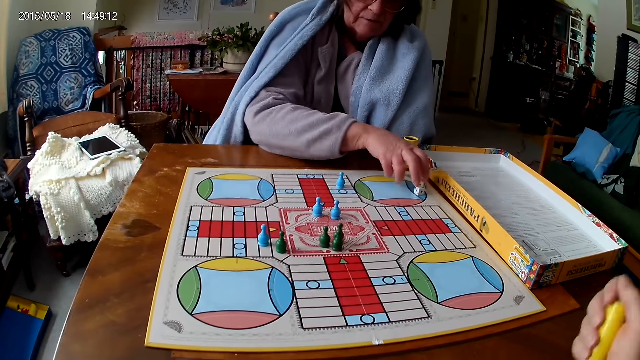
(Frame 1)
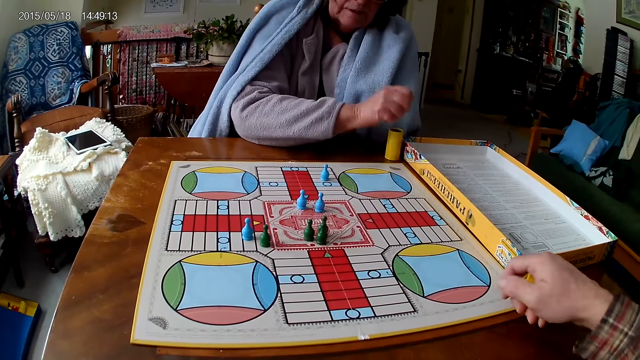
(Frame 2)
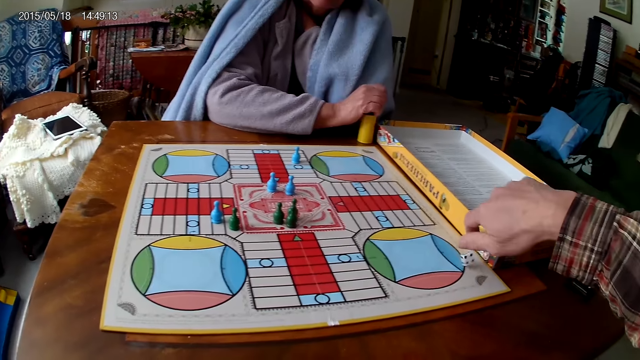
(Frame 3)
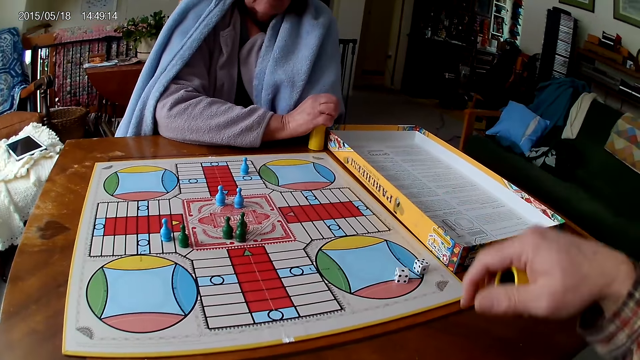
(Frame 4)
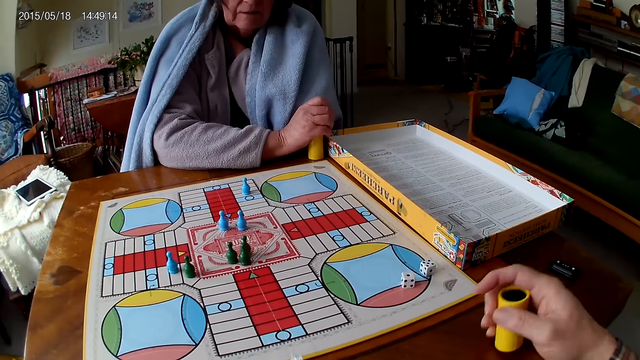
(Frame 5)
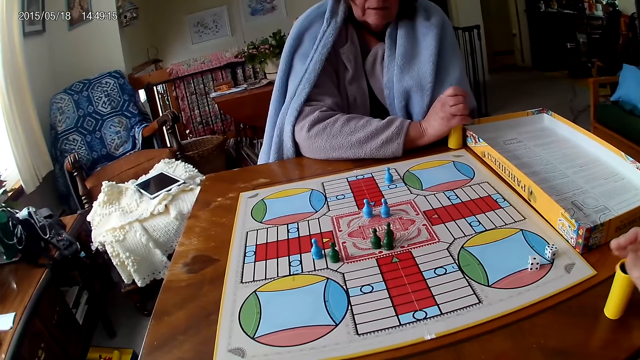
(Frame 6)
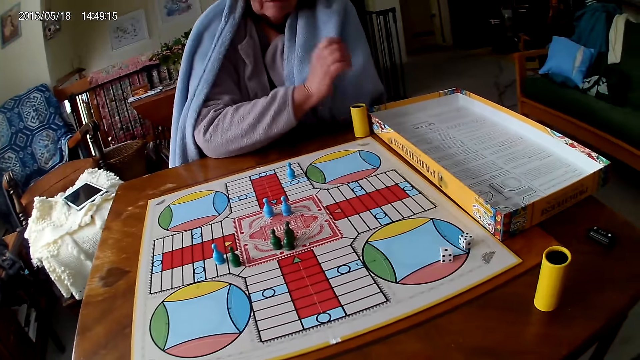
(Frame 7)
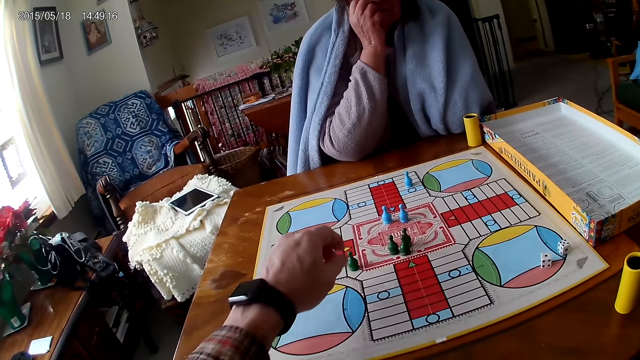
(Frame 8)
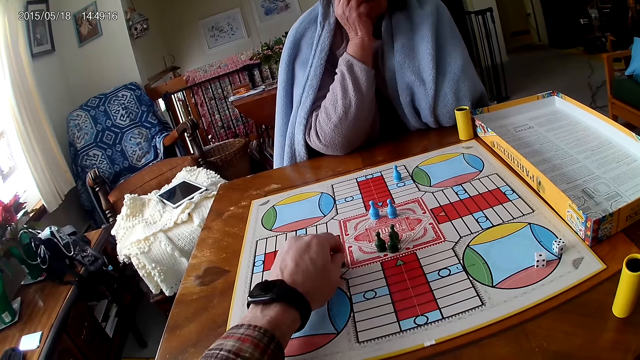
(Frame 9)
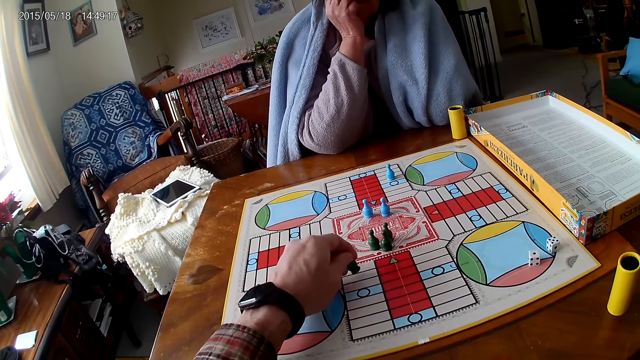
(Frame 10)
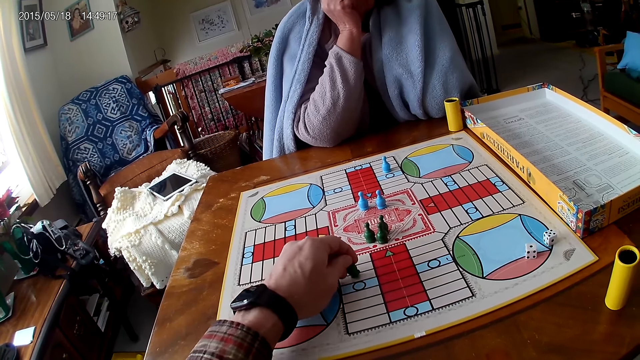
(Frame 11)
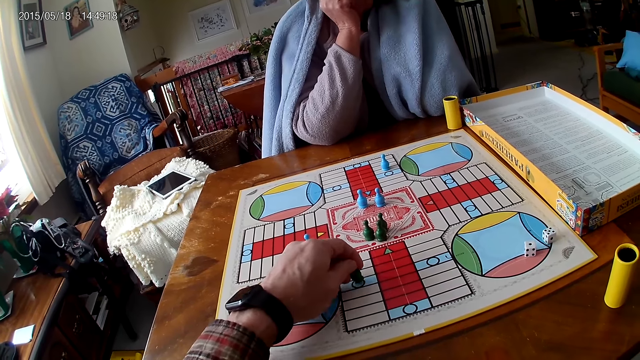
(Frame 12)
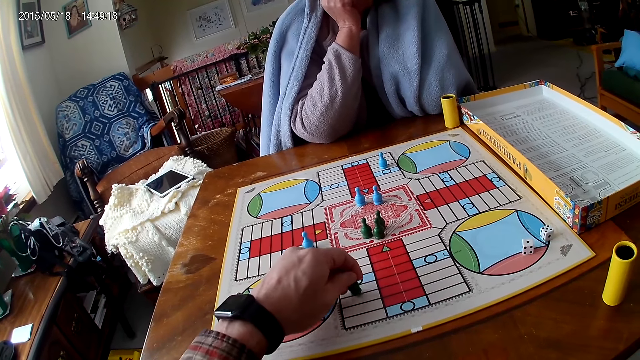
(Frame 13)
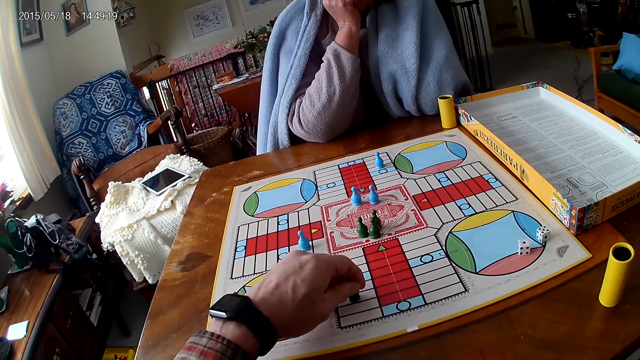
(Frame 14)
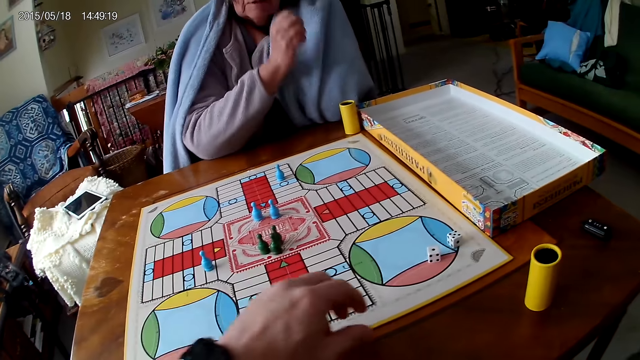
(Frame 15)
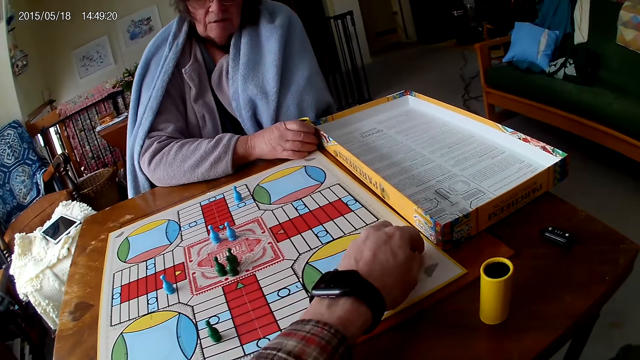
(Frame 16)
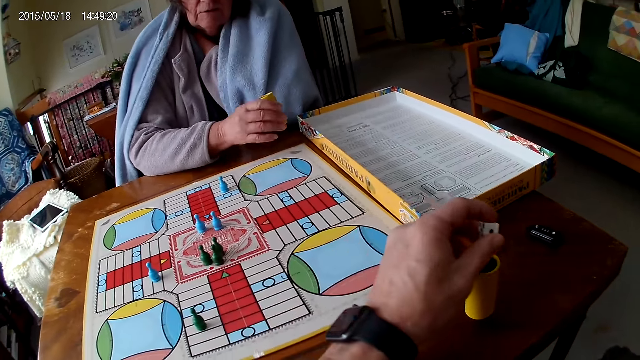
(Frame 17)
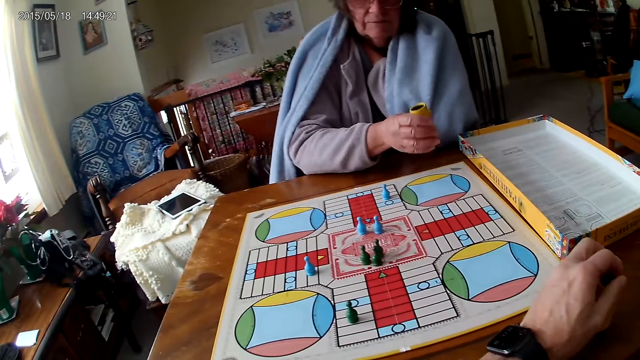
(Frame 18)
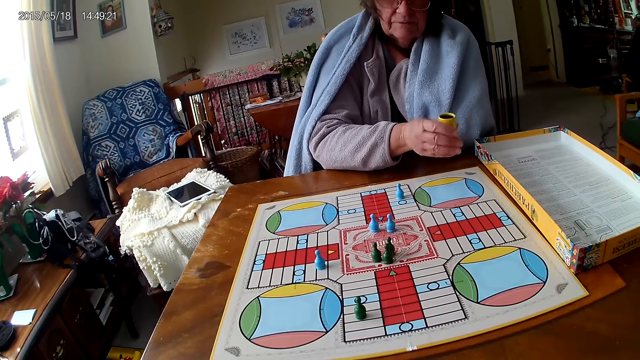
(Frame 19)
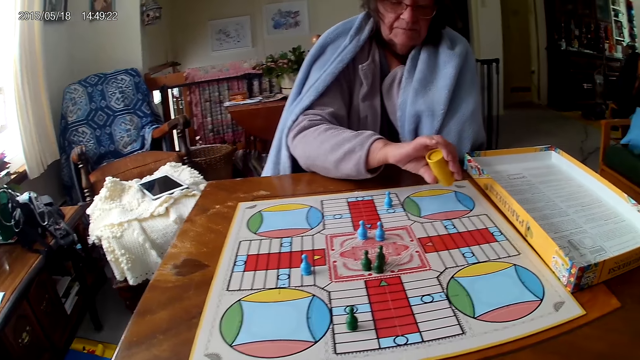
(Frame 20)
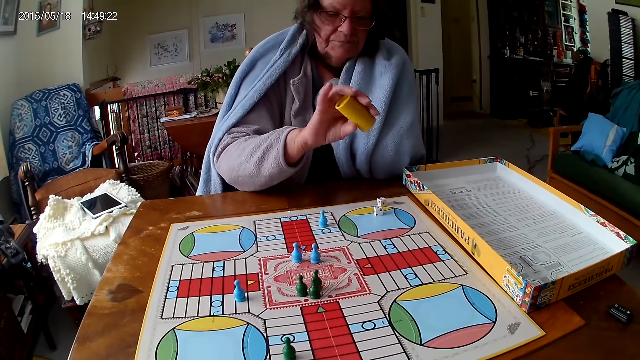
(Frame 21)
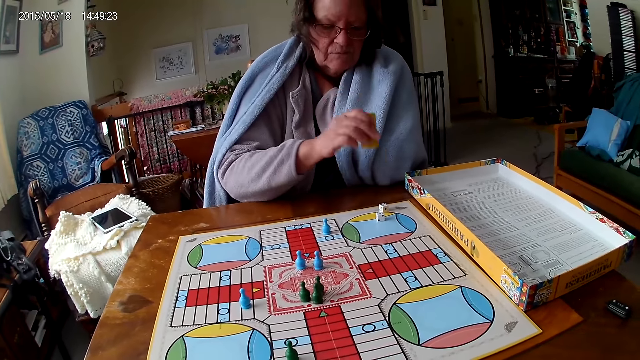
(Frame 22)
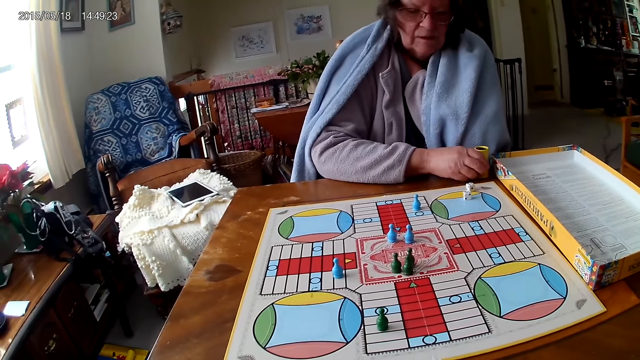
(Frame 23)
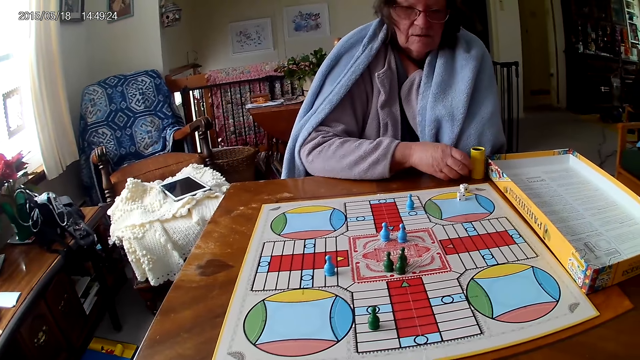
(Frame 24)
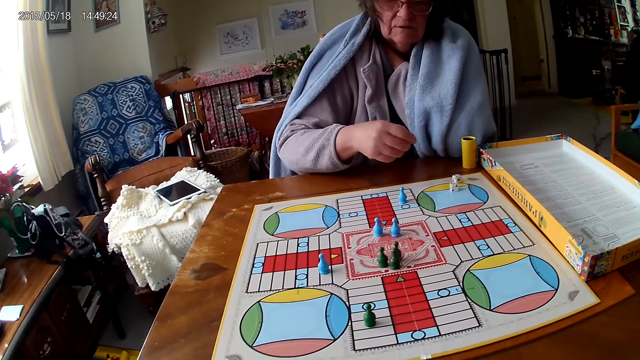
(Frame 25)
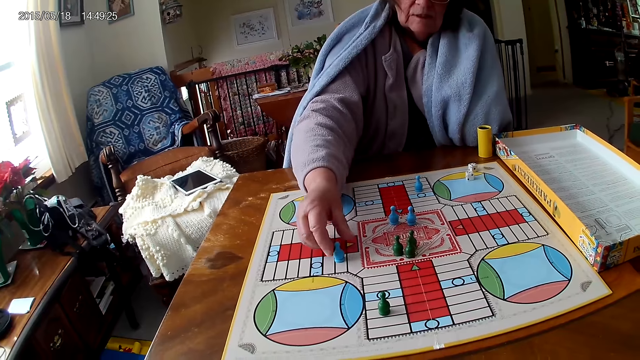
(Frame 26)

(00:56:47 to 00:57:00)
A woman packs the ludo tokens from the ludo game on the table with her right hand. The camera wearer shakes the dice cup or dice can in his right hand. The woman puts the dice in the dice cup on the table with her right hand. The camera wearer pours the dice in the dice cup on the ludo game with his right hand and drops the dice cup on the table with his right hand. He moves the pawn. He counts the tiles on the ludo game on the table with ludo tokens in his right hand. The woman puts her hand on her chin. The camera wearer moves the pawn. The woman picks up the dice cup from the table with her right hand. The camera wearer packs the dice on the ludo game with his left hand. He puts the dice in the dice cup on the table. The woman shakes the dice cup in her right hand and pours the dice in the dice cup on the ludo game with her right hand. The woman puts the dice can on the table.

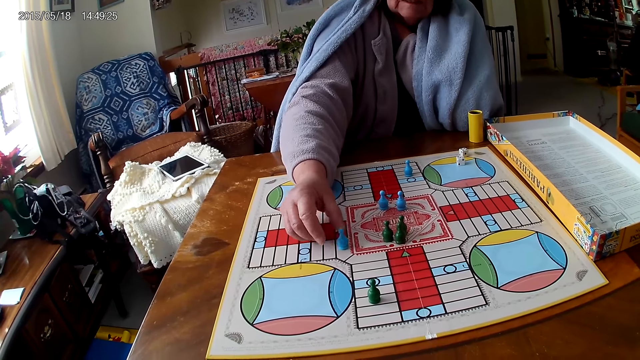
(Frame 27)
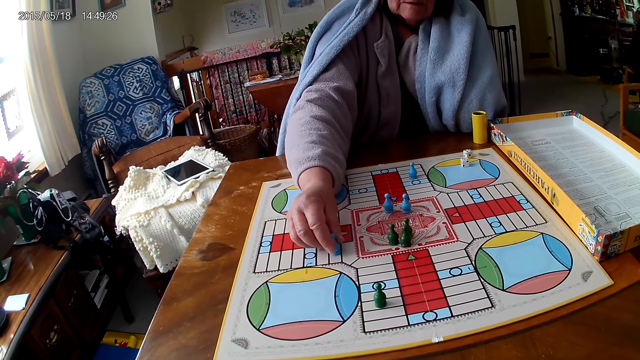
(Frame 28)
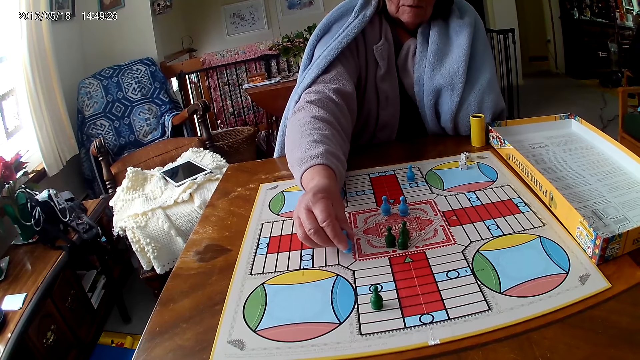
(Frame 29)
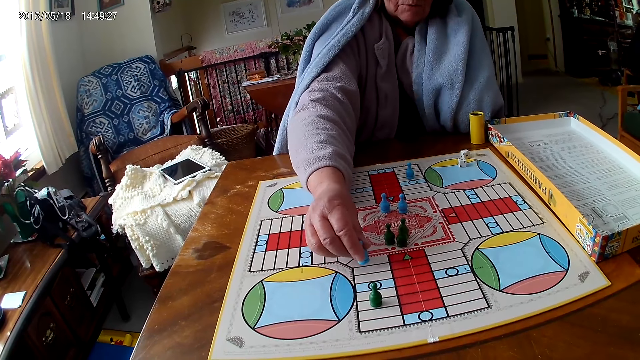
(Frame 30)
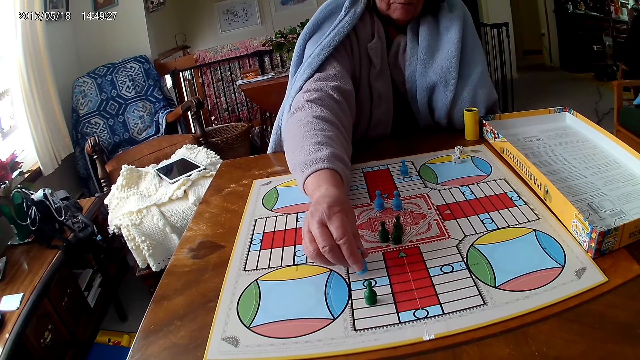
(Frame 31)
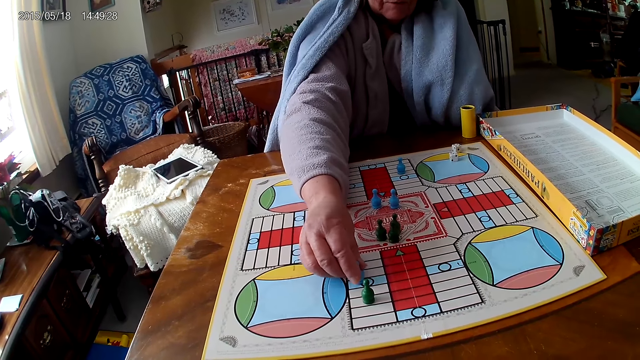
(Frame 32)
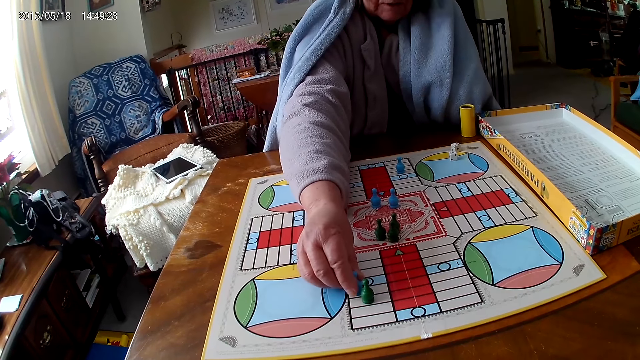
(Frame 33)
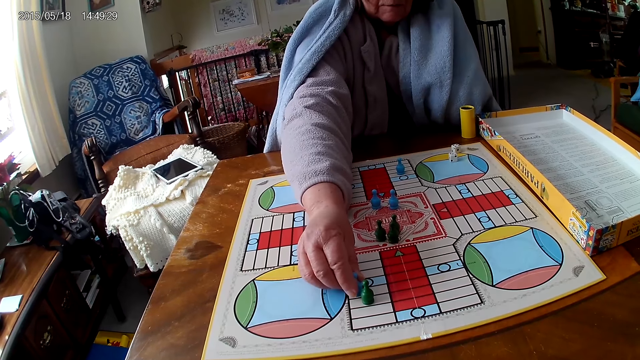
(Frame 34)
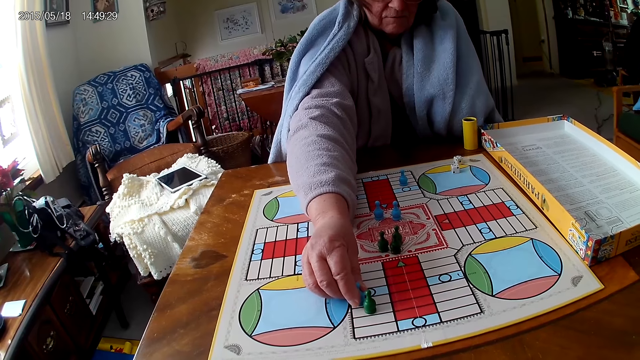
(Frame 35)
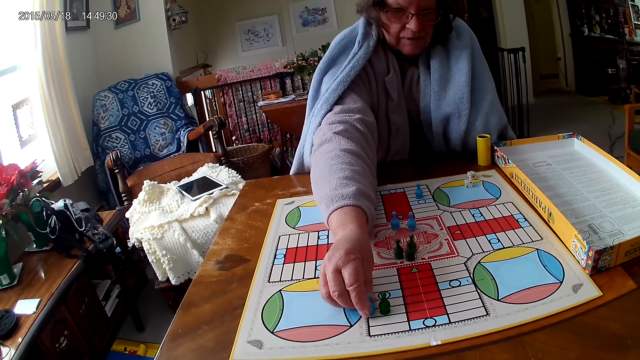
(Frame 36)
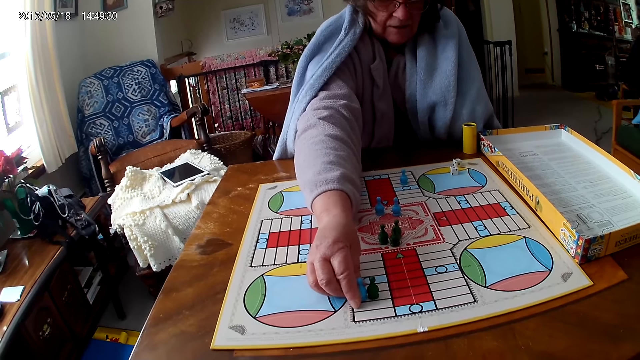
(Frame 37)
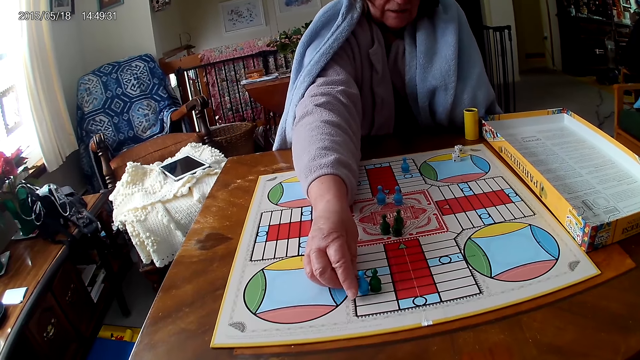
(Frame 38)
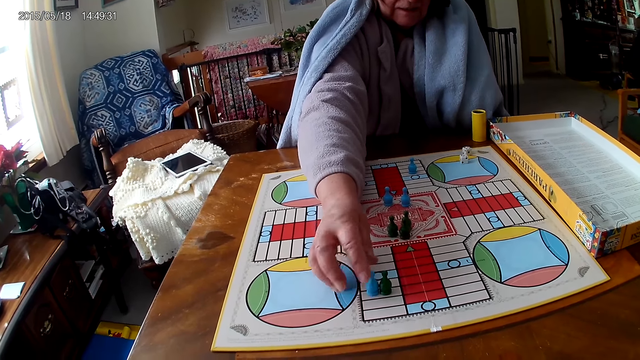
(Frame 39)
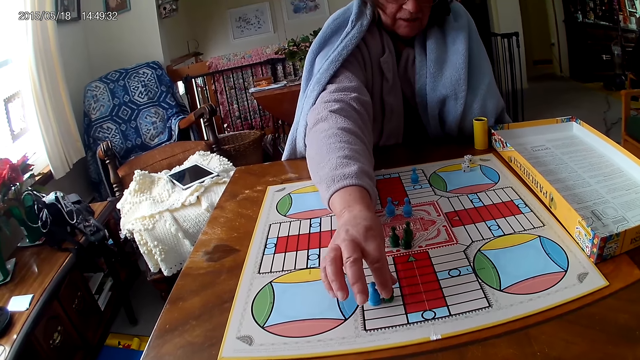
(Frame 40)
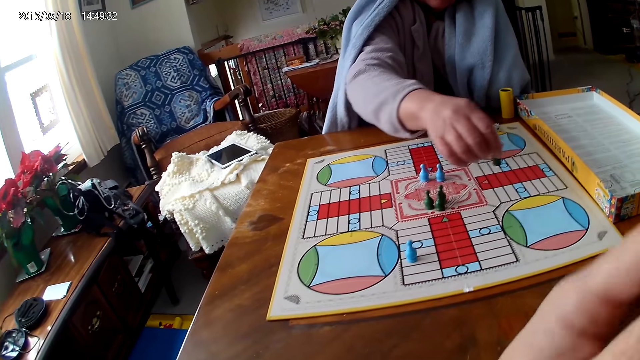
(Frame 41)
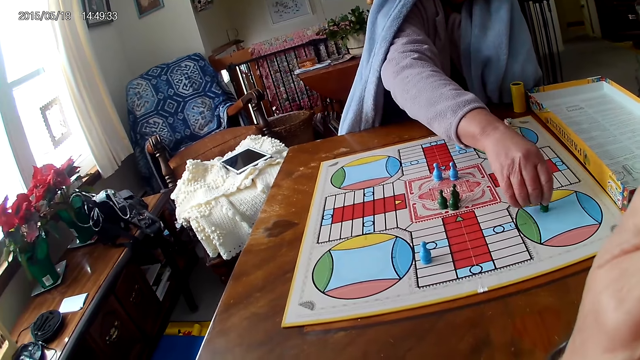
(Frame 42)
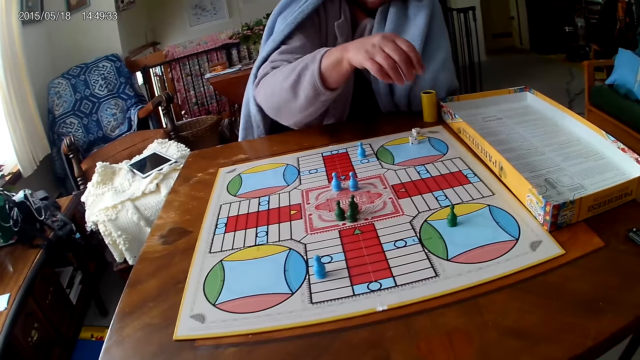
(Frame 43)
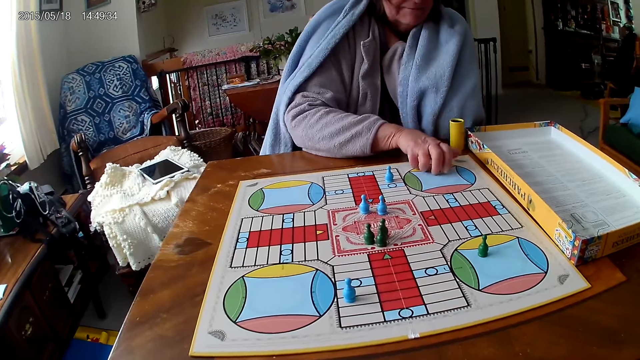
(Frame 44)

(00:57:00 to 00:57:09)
A woman counts the tiles on the ludo game on the table with ludo tokens in her right hand. The woman moves pawns. The woman moves the ludo token on the ludo game with her right hand. The woman packs the dice from the ludo game on the table with her right hand.
